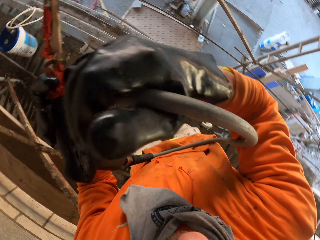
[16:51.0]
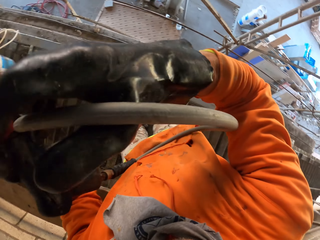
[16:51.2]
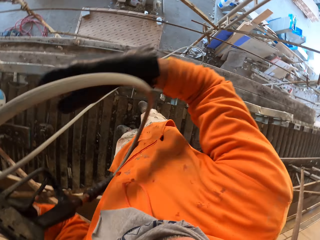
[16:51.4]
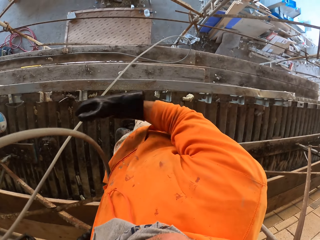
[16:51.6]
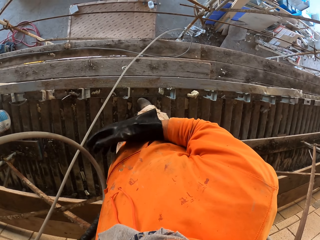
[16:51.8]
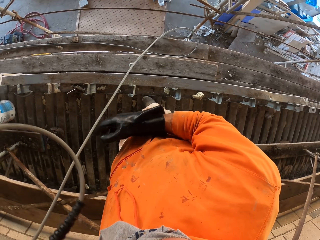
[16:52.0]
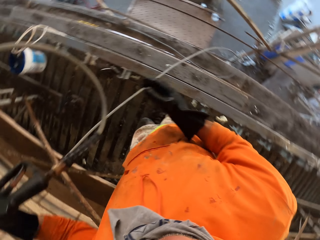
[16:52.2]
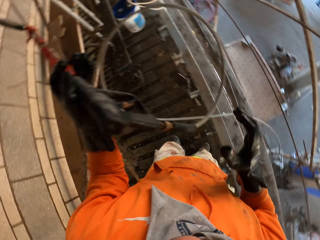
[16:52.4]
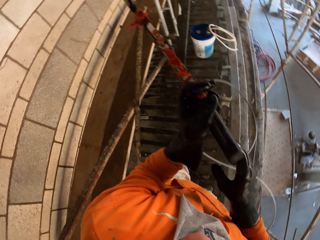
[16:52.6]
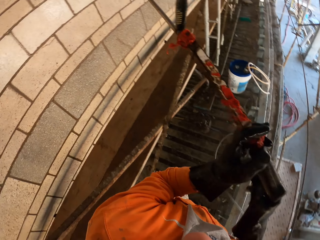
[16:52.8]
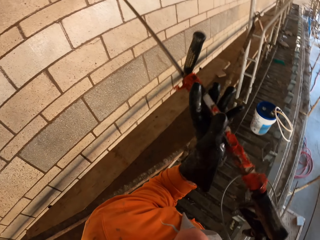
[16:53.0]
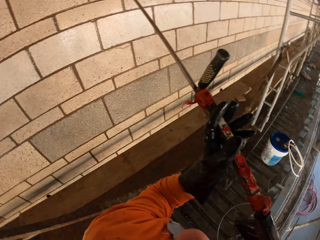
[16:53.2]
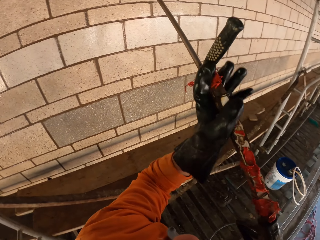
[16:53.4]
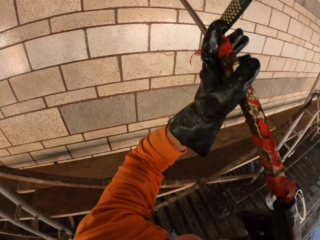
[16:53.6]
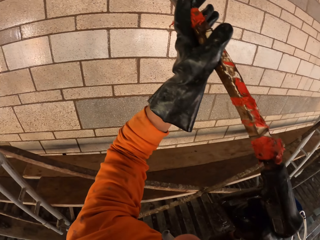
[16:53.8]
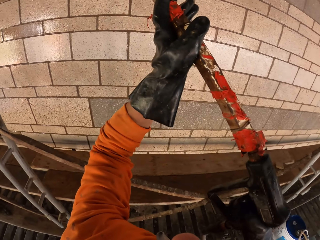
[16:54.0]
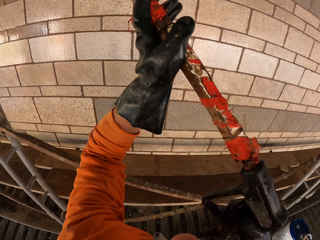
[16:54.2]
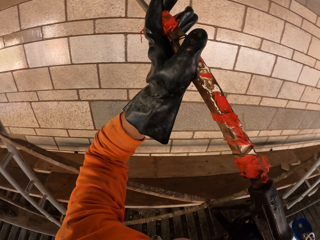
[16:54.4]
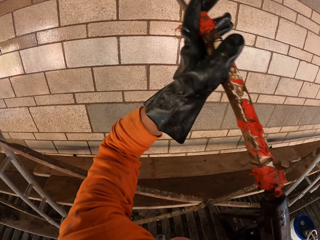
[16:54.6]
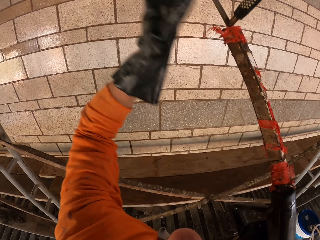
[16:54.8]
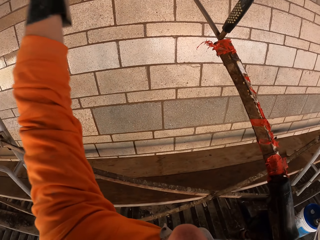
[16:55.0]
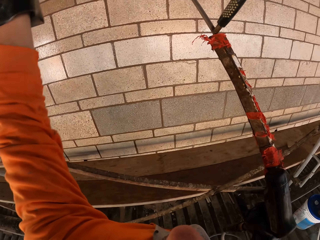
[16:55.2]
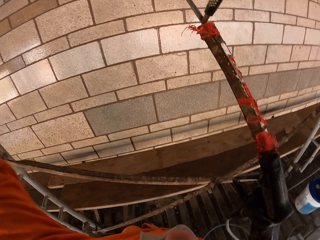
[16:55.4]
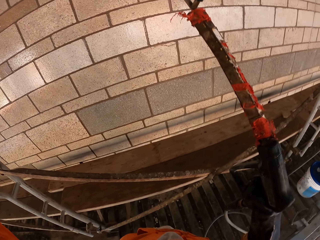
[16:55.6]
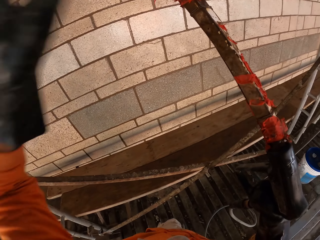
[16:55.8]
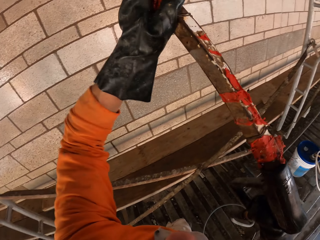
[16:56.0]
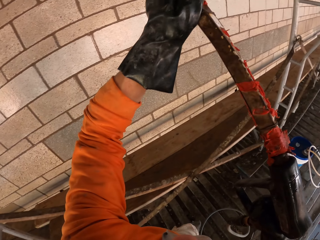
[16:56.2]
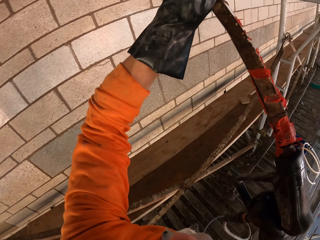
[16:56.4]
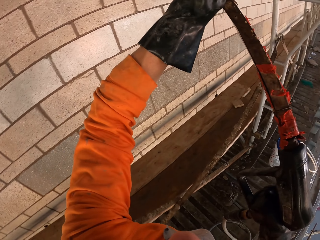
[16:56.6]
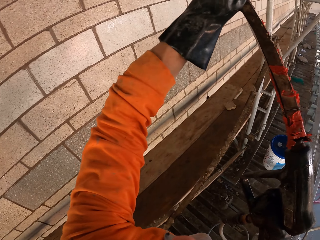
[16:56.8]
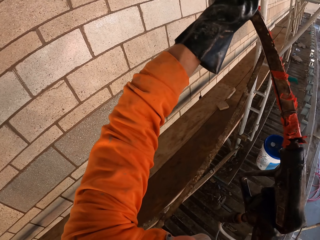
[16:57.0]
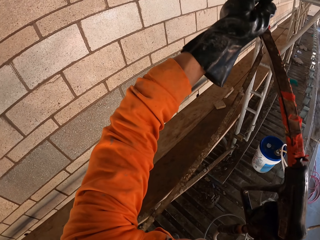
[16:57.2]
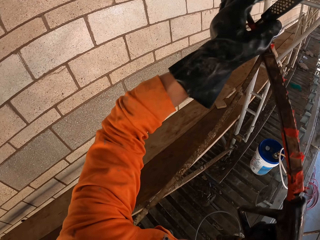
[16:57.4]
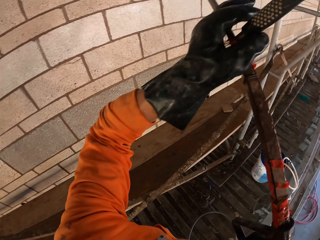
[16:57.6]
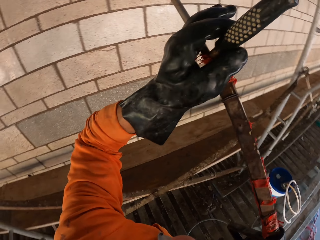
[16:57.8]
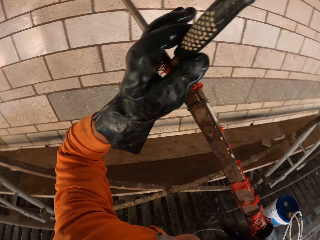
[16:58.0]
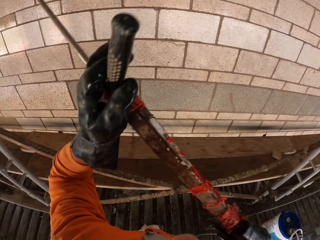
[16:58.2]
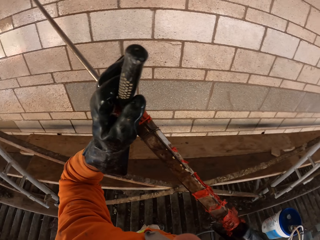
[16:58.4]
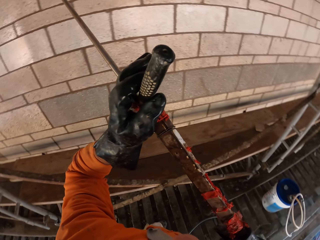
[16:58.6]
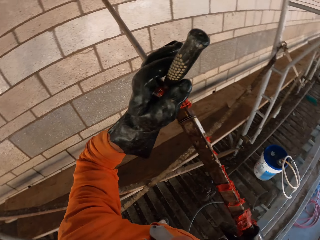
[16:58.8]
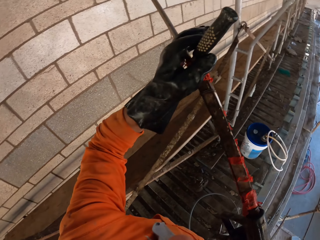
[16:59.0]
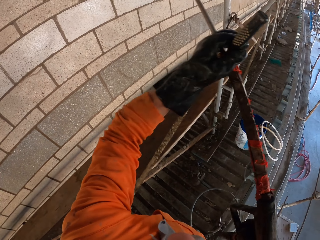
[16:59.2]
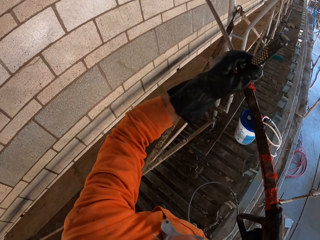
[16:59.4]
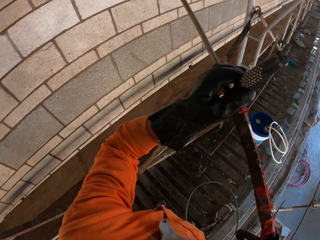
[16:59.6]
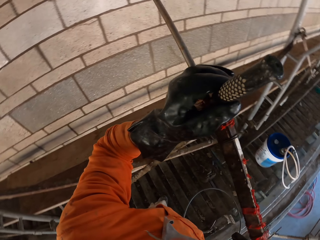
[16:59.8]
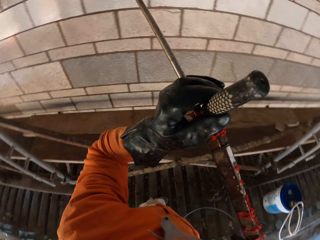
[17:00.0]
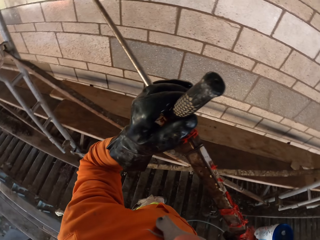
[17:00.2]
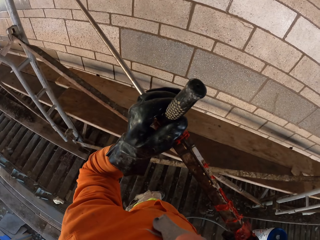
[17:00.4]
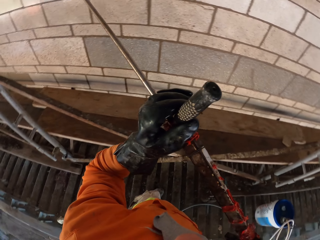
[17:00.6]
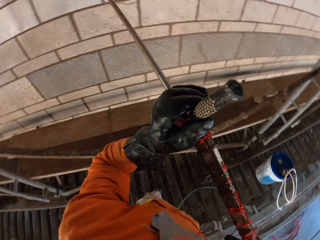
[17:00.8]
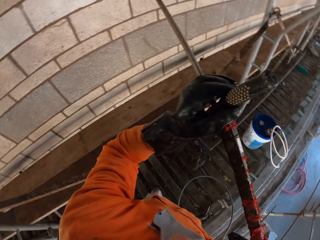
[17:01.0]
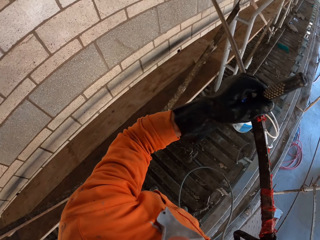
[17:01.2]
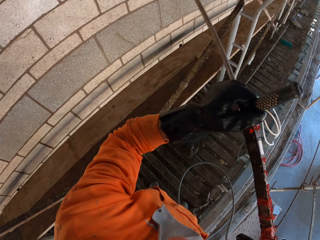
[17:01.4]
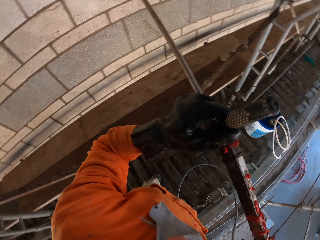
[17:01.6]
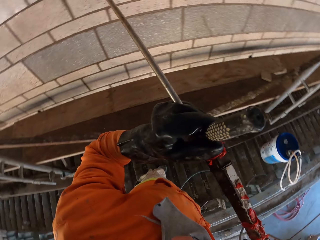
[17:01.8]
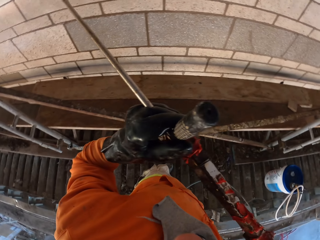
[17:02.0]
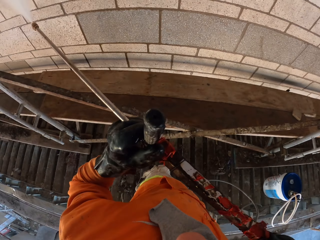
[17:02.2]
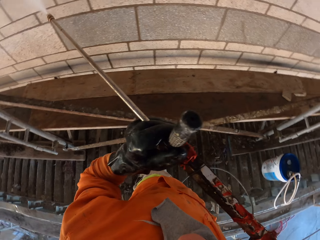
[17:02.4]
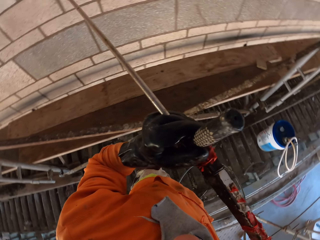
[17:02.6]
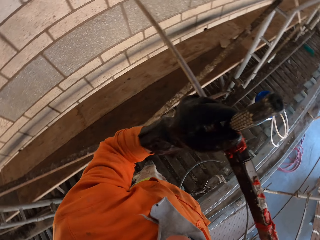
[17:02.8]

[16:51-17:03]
The camera wearer looks around. They spray water on the wall with the water spray gun. They clean the wall. They lift their hand. They hold on the pressure washer nozzle. They clean the wall.

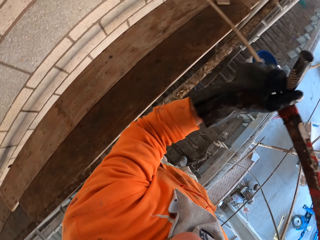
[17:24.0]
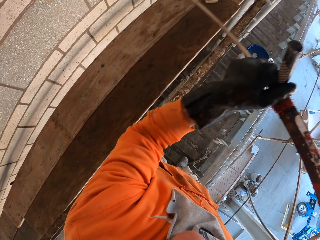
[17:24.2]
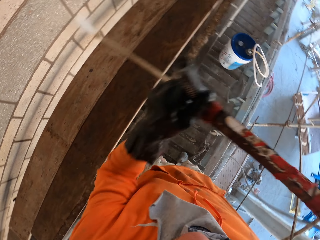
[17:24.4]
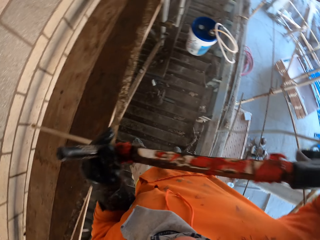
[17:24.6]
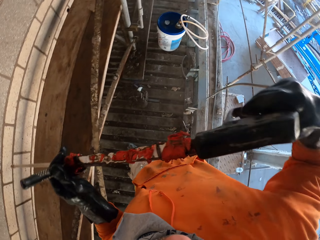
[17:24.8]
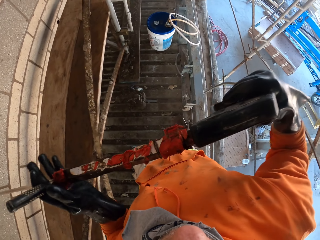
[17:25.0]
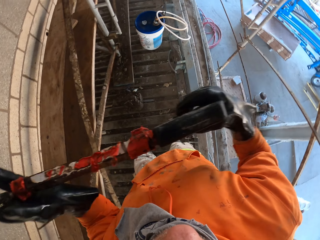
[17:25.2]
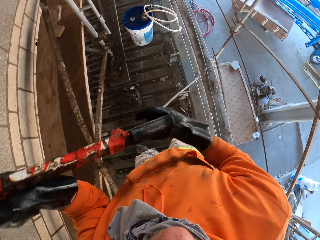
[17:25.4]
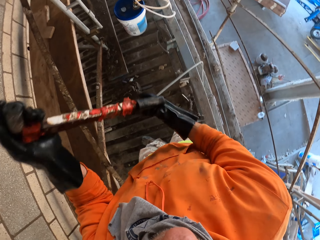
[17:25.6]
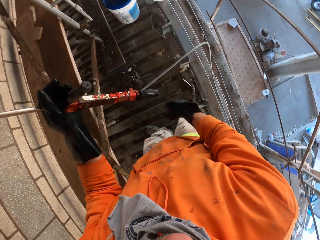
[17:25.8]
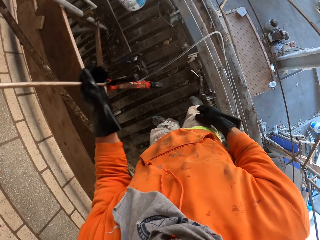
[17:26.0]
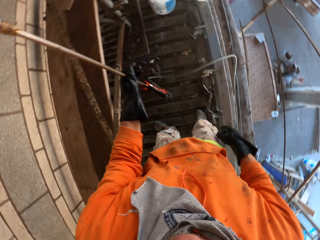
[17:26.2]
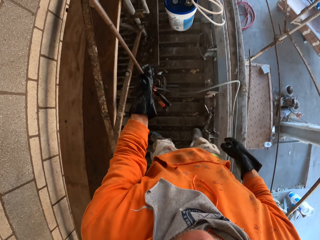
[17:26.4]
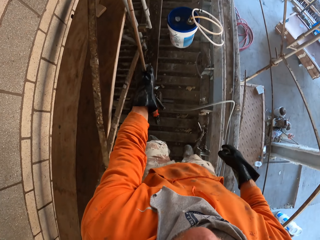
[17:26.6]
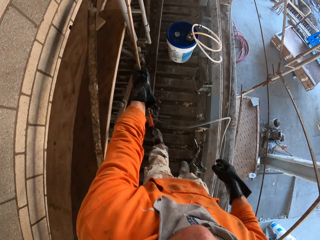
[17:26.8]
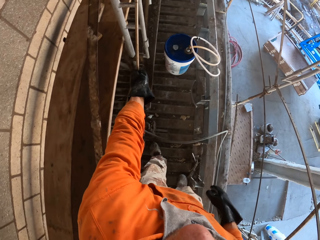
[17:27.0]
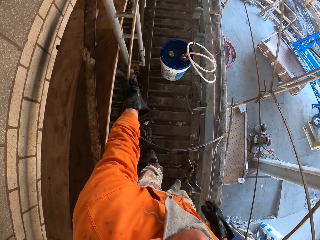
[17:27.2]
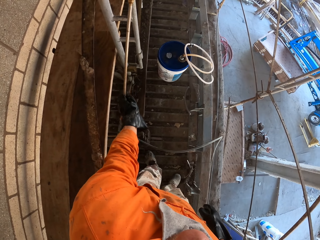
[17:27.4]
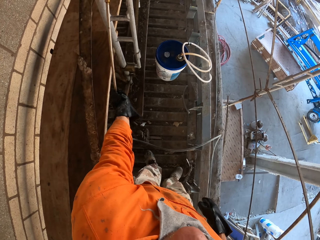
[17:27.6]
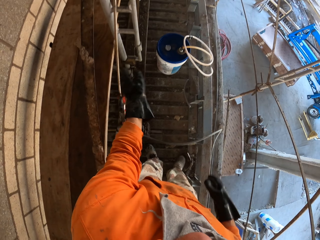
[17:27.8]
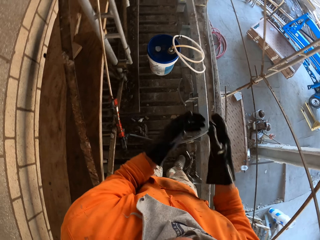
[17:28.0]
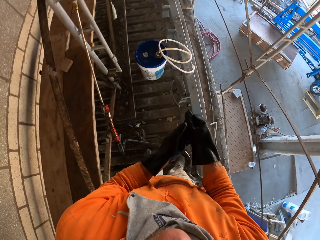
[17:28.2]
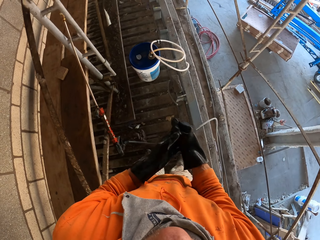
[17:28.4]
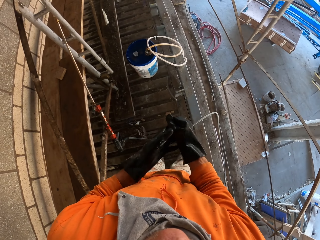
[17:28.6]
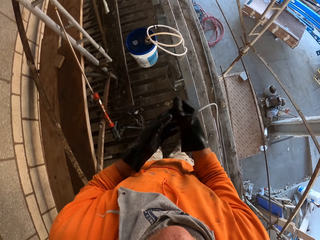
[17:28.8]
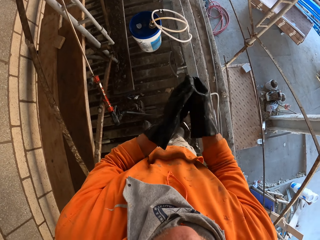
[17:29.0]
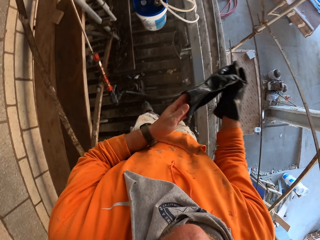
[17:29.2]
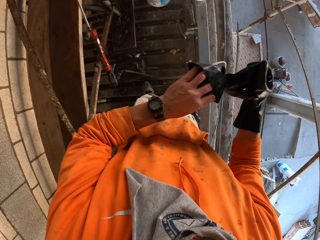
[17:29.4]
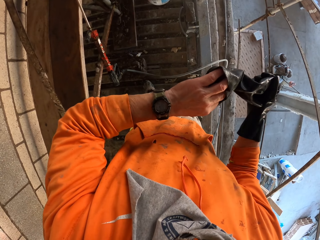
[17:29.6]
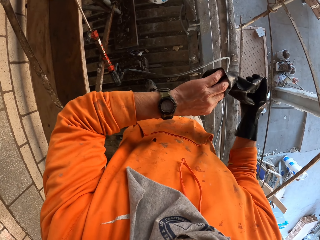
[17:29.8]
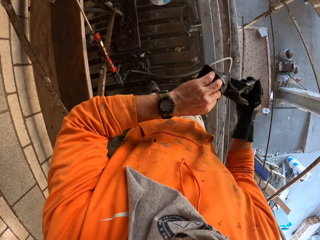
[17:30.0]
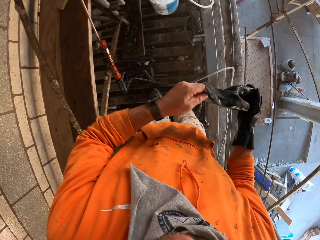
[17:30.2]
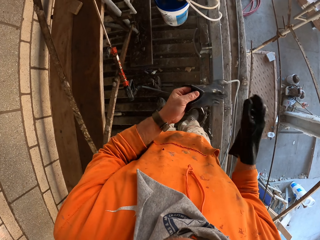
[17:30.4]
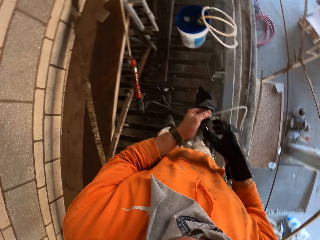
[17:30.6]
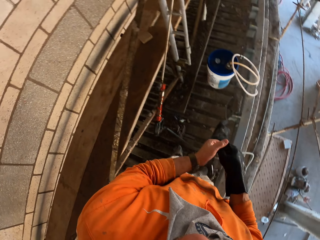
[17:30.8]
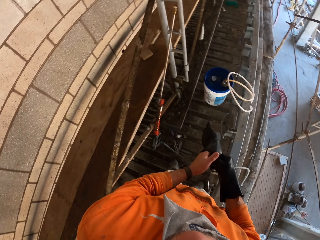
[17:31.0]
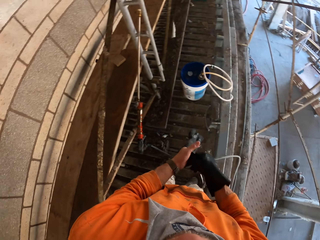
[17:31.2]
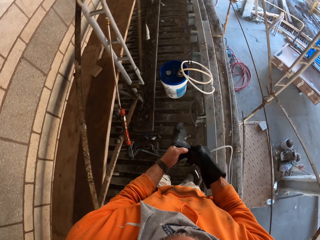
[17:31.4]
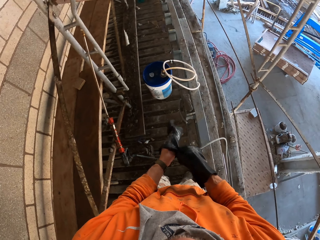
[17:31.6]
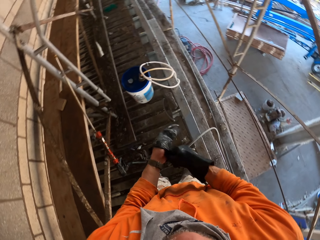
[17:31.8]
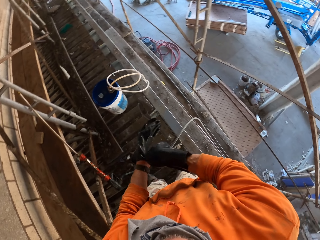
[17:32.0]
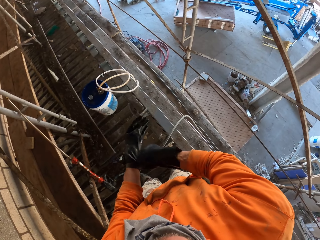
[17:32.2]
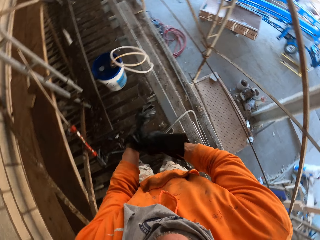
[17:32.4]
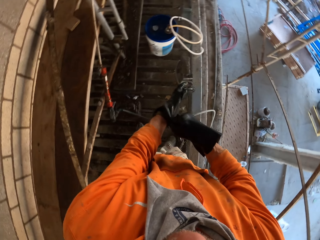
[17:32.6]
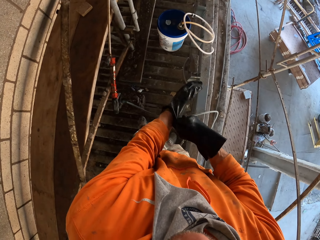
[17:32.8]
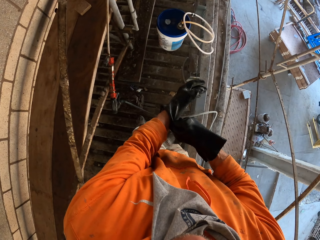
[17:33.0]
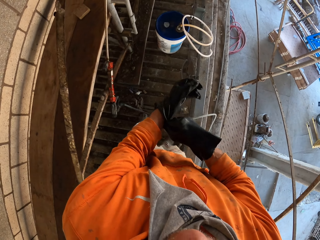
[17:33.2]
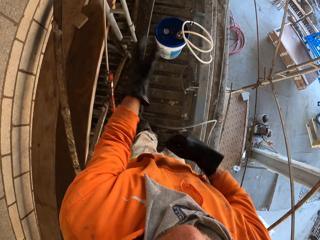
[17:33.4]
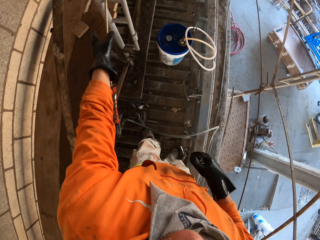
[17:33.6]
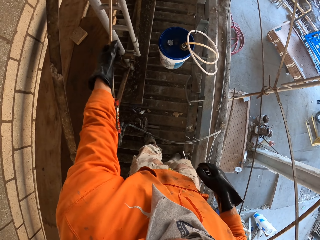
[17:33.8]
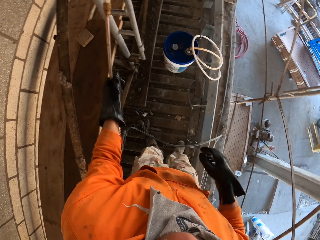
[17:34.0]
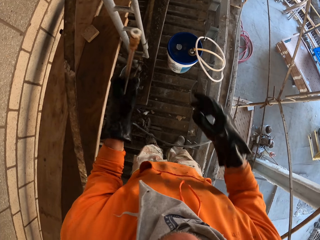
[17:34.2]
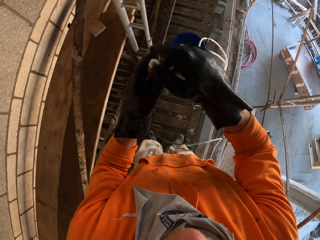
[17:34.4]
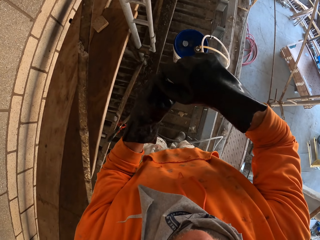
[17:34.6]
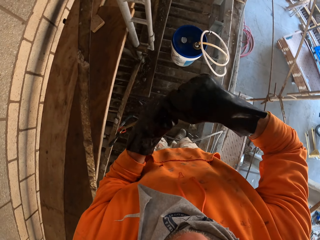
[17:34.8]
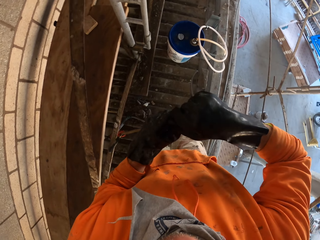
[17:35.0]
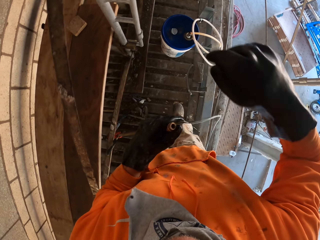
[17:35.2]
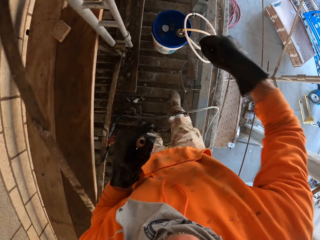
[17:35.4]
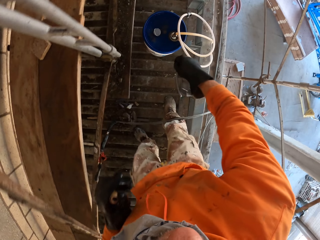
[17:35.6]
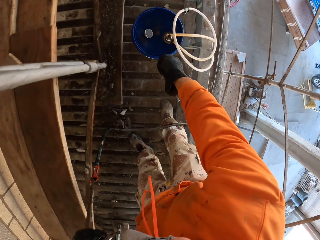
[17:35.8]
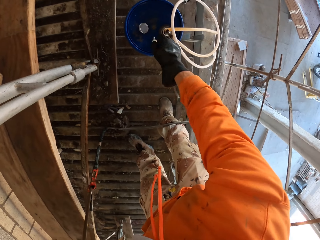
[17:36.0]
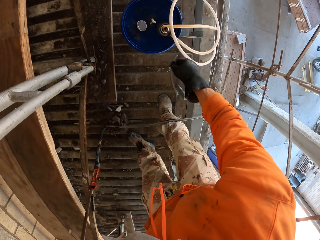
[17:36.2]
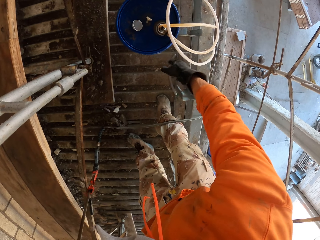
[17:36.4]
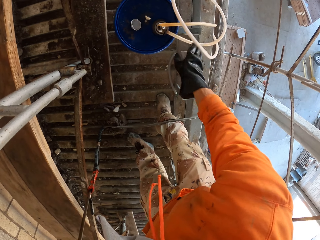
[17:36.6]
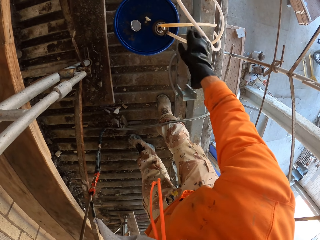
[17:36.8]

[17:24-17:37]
The camera wearer puts the water spray gun down on the ground. He removes his glove. He looks at his watch. He wears the glove. He picks up the water spray gun from the ground. He removes the nozzle from the water spray gun. He throws the nozzle in the bucket.
